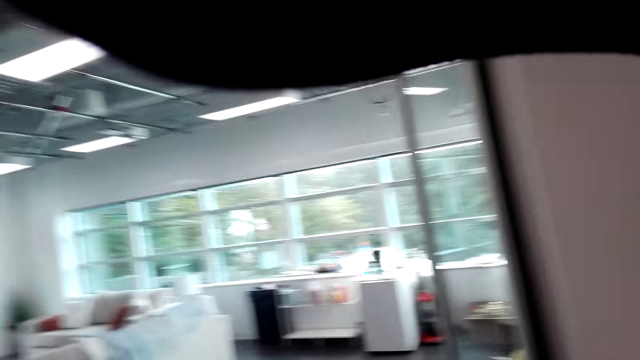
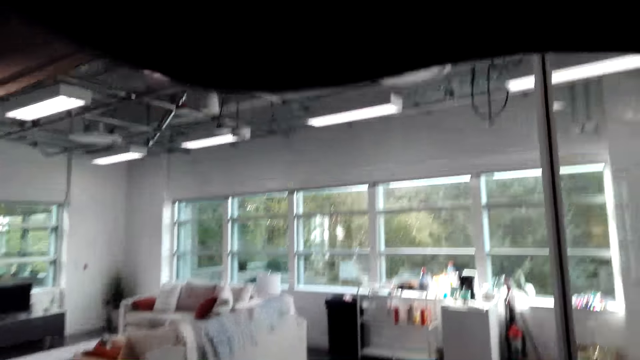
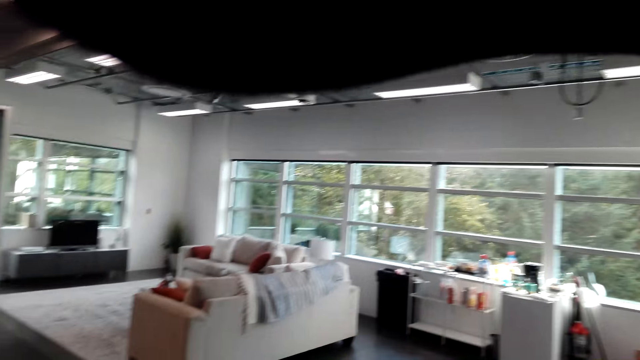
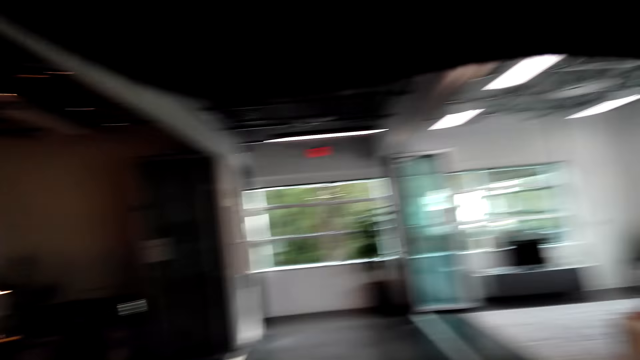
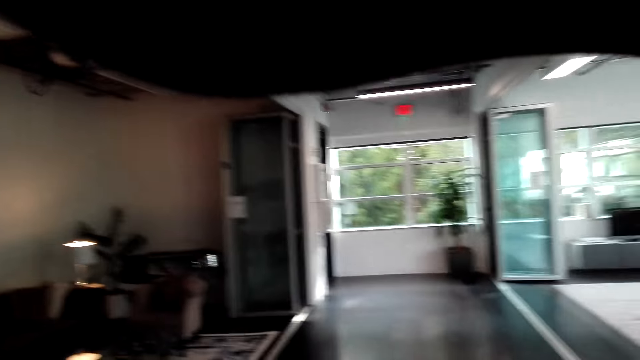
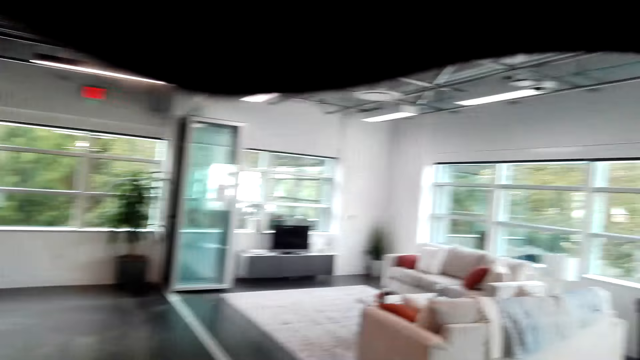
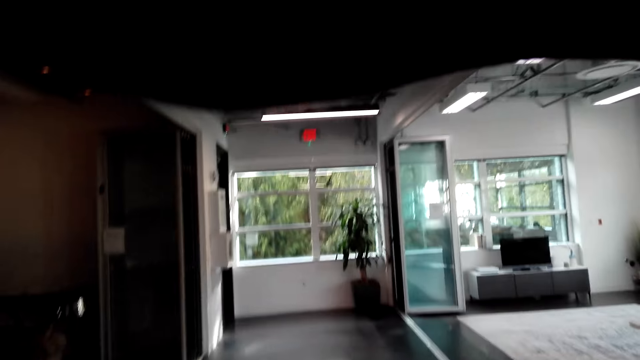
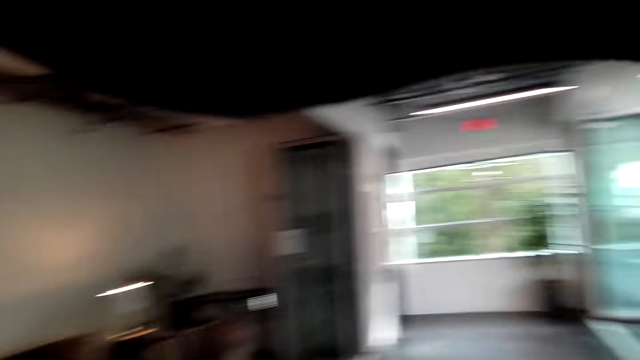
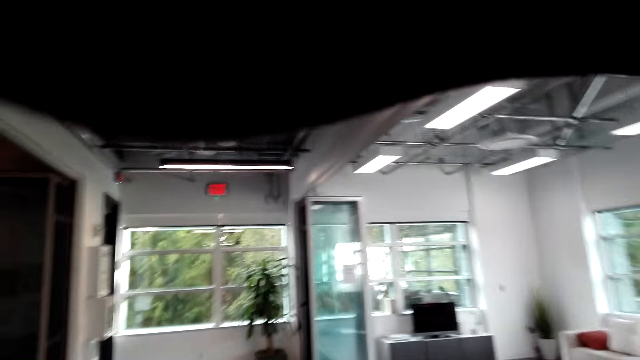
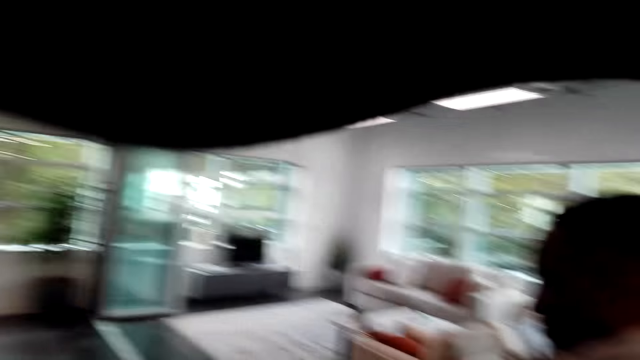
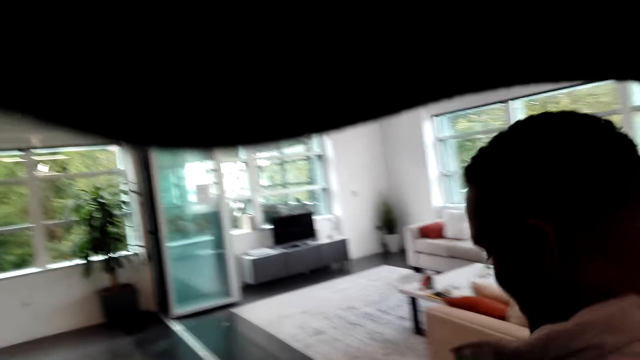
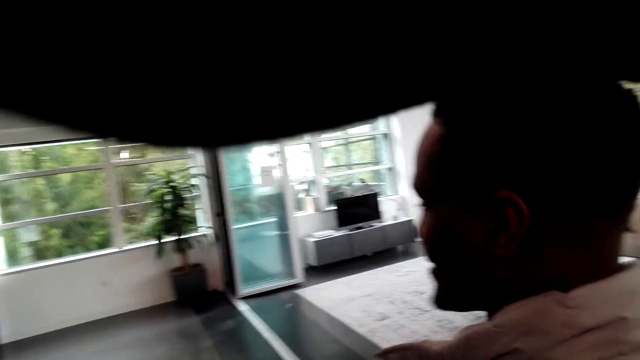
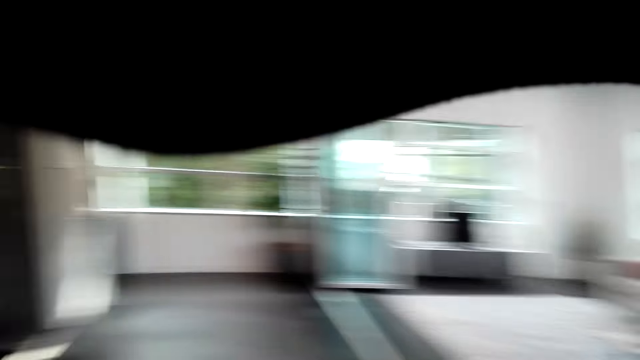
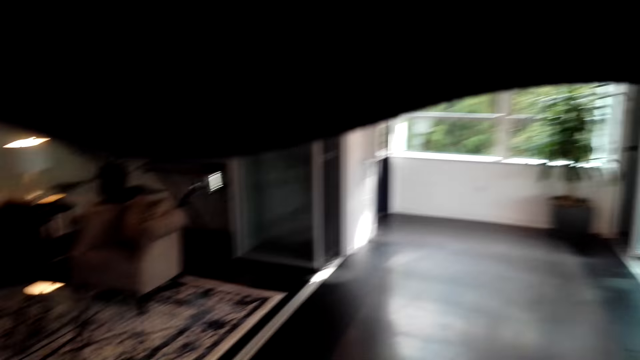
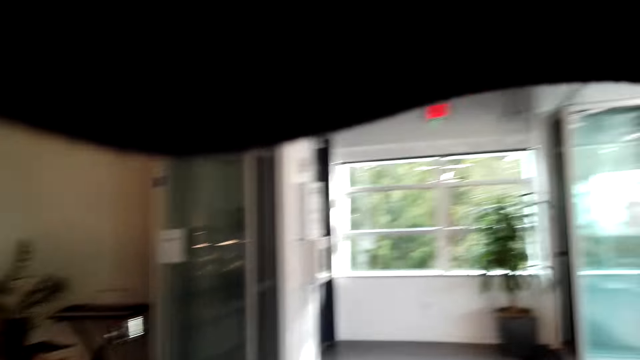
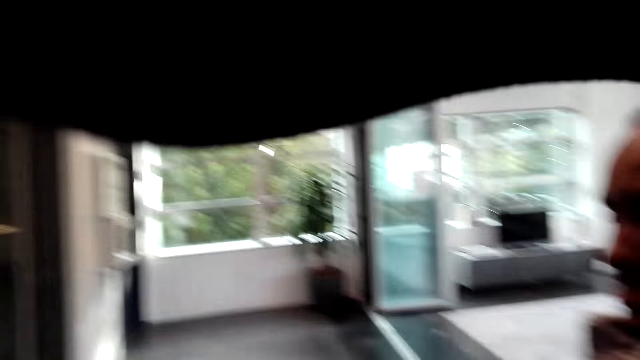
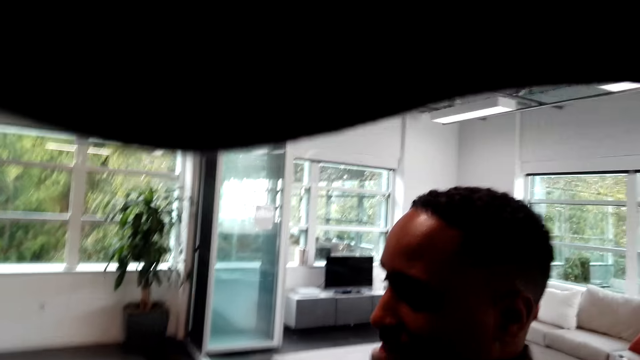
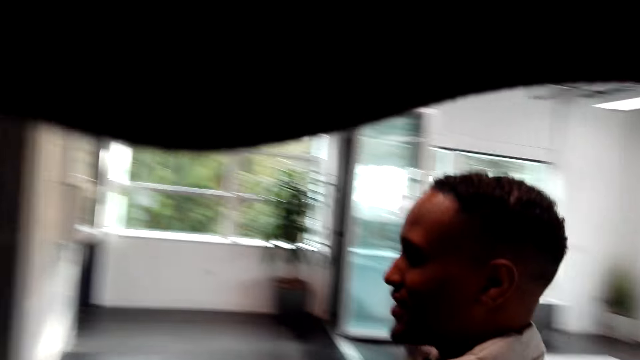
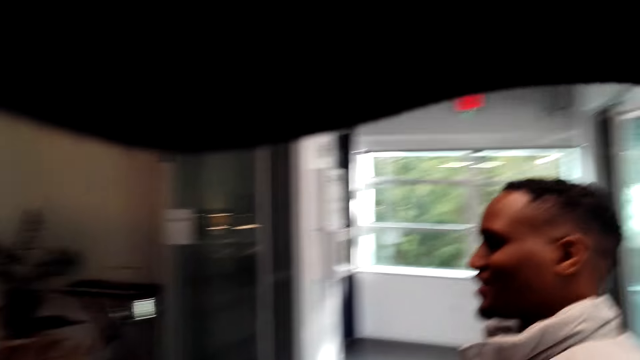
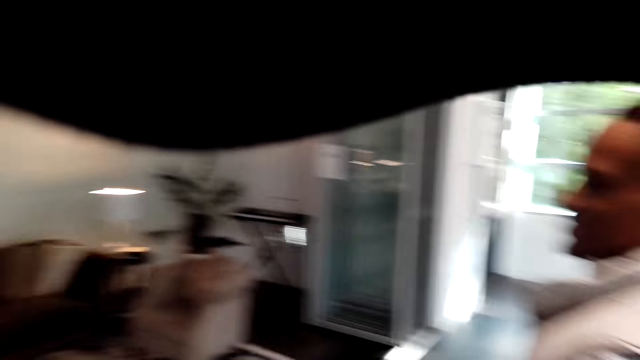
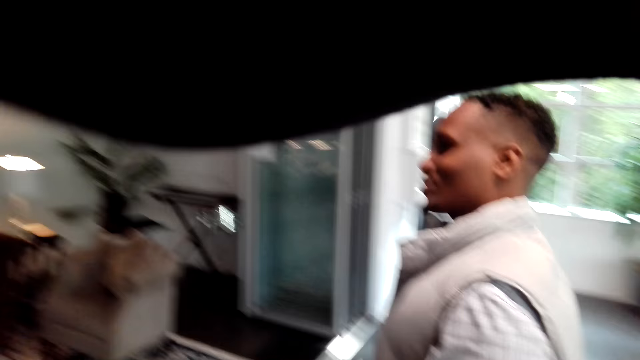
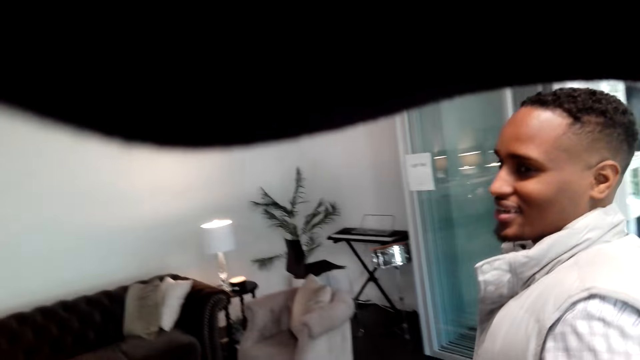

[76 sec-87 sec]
The camera wearer talks with a man. The man talks with the camera wearer. The camera wearer talks with the man. They move around the room.

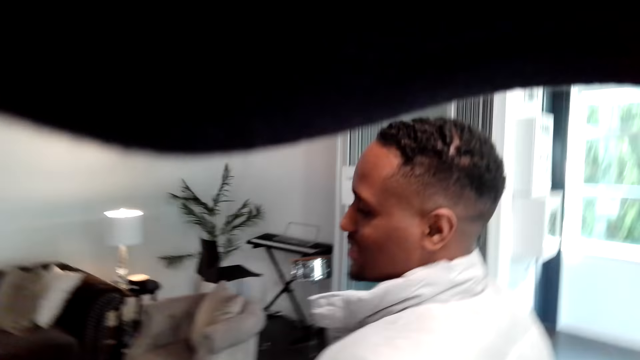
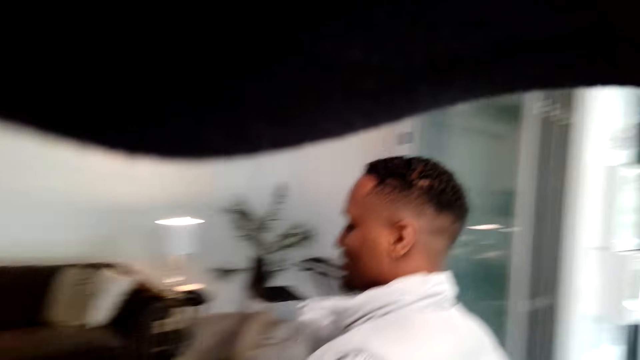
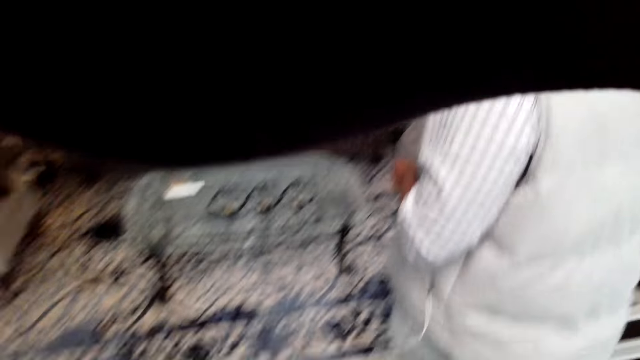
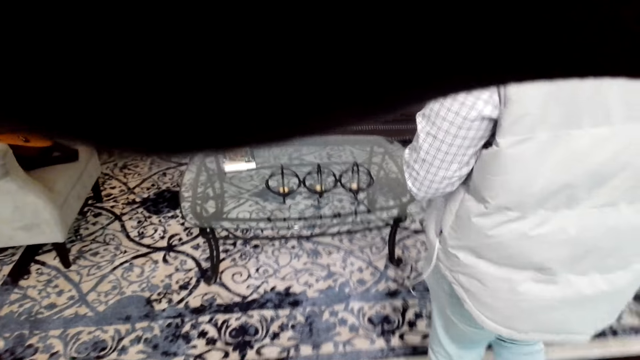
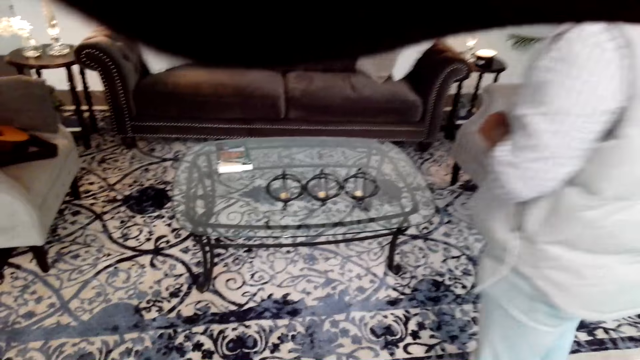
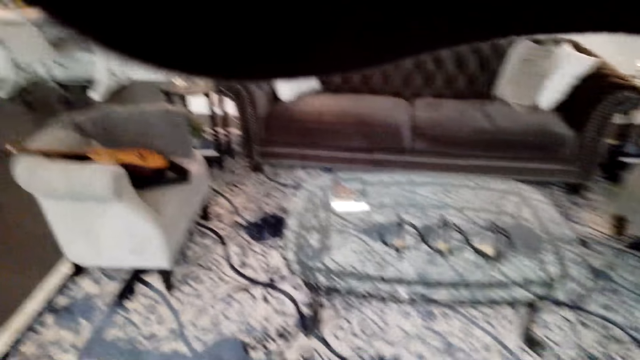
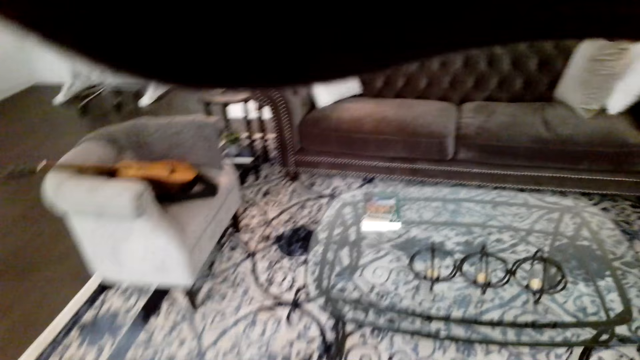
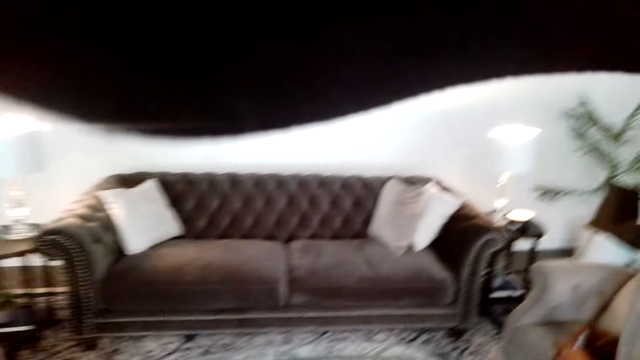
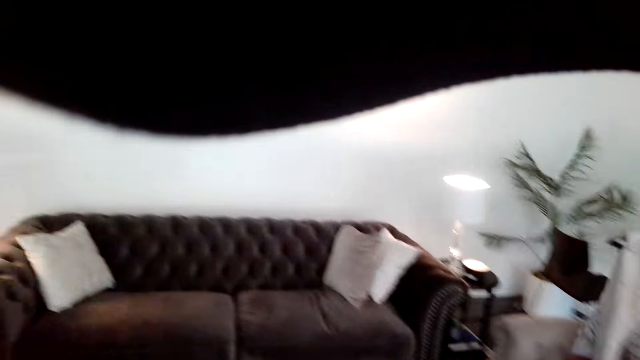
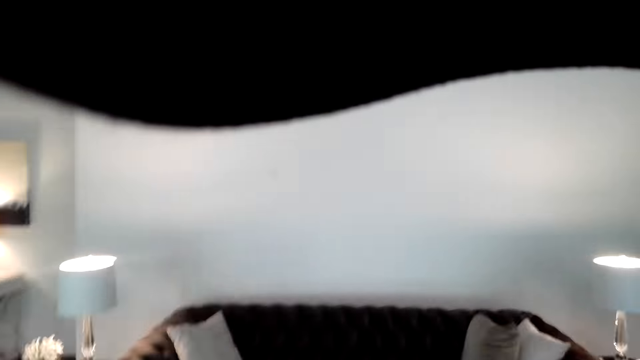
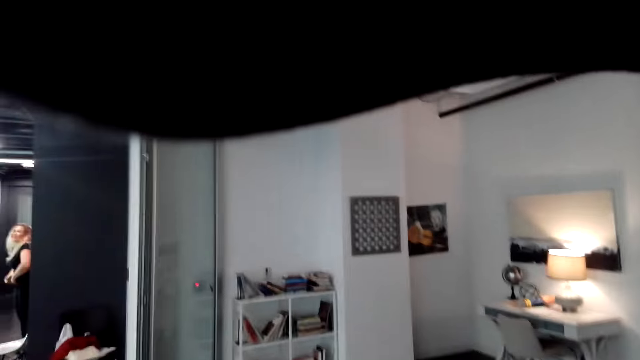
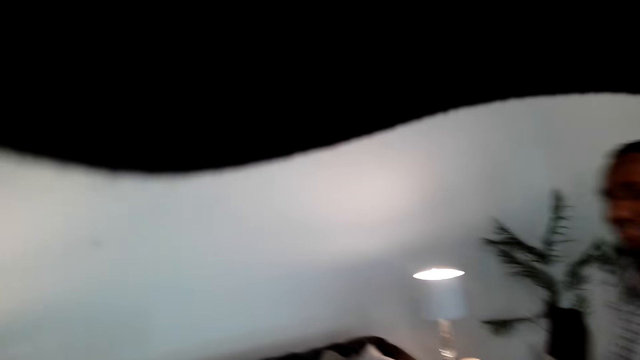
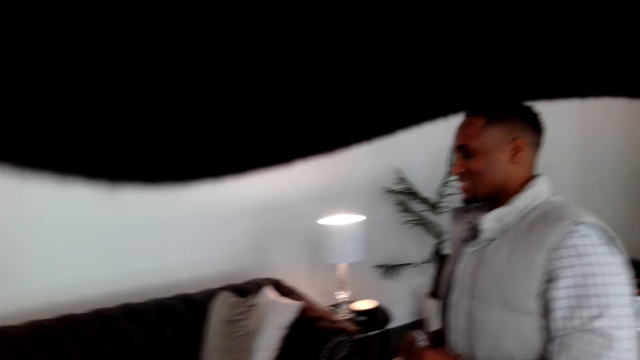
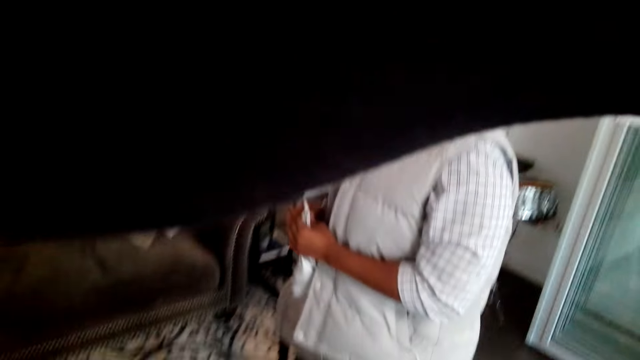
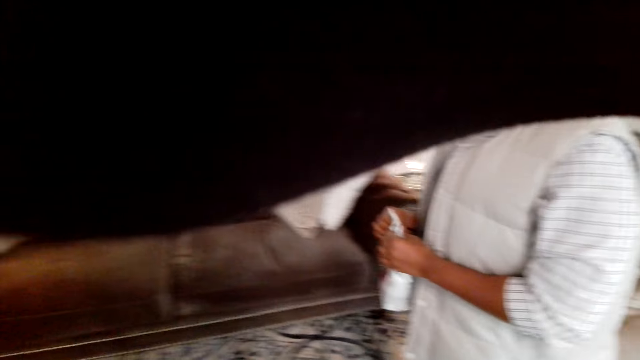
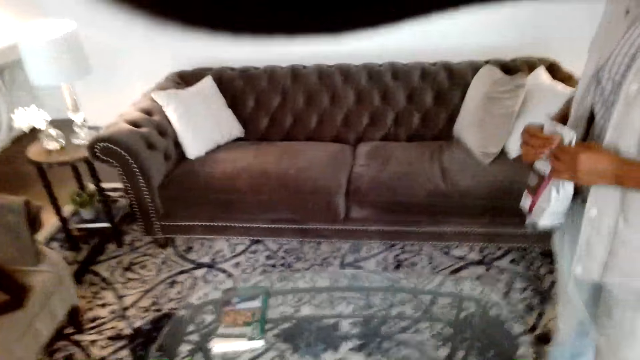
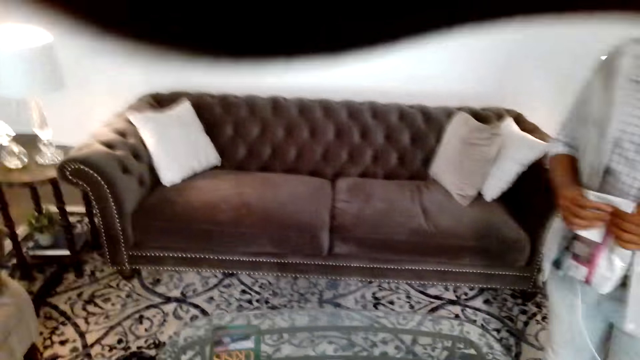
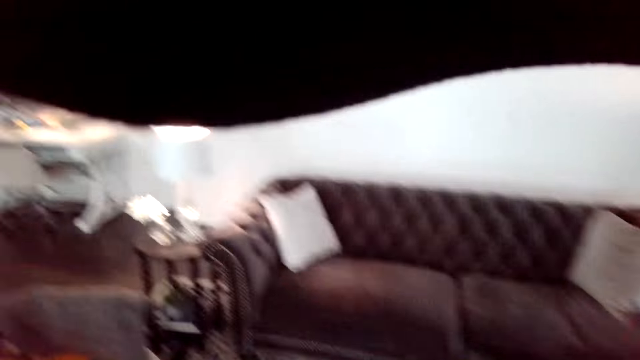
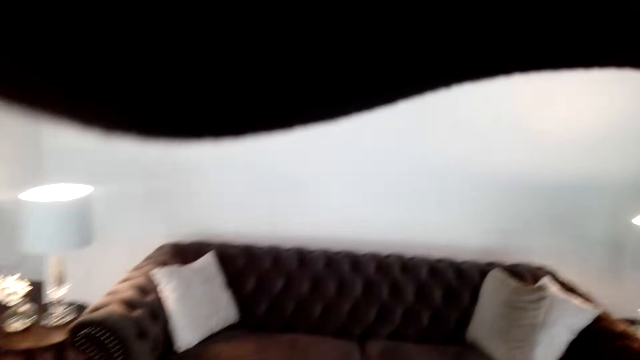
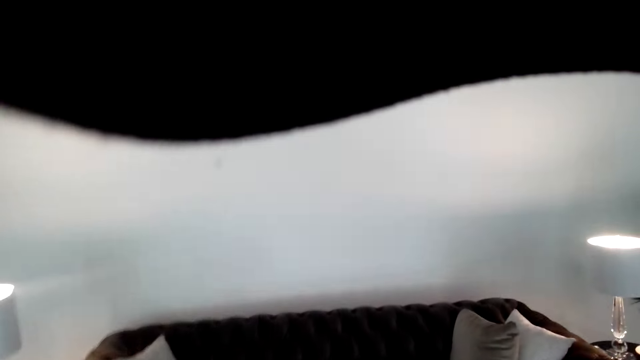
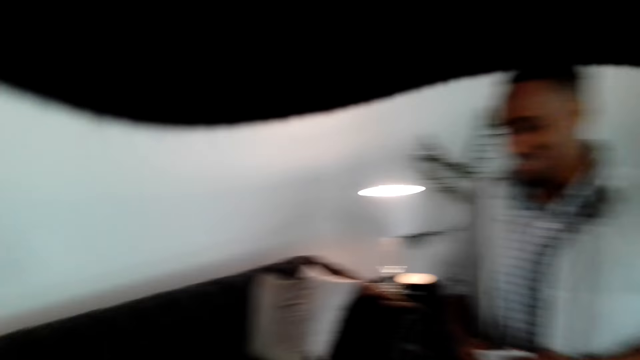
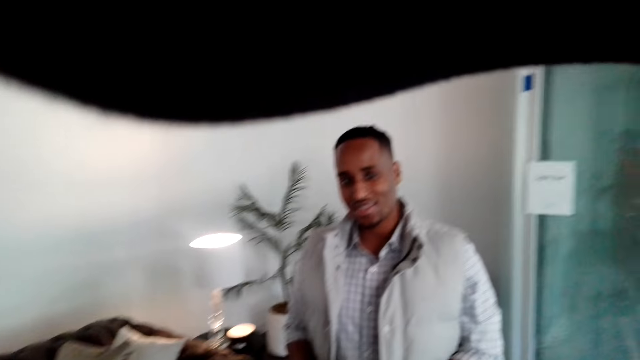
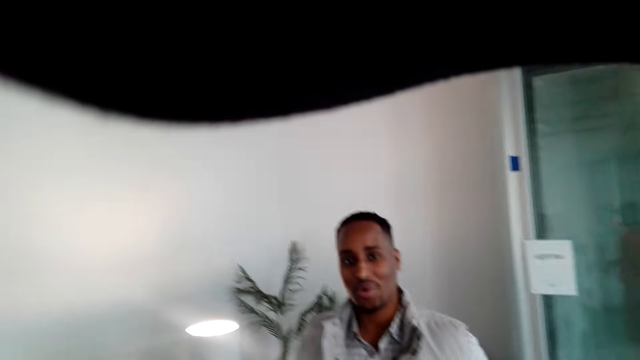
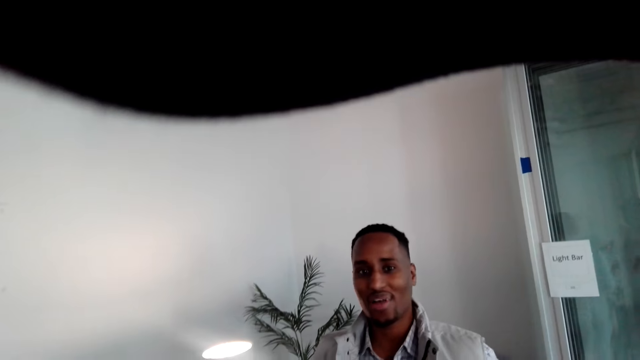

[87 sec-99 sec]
A man talks with the camera wearer. The camera wearer talks with the man.
